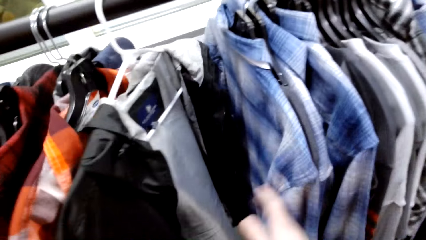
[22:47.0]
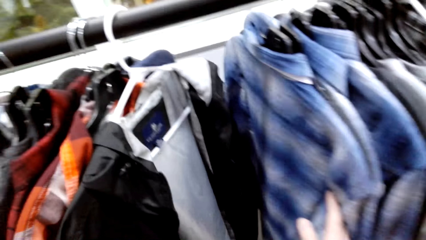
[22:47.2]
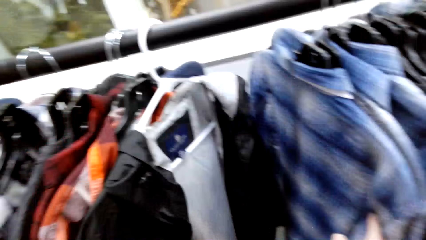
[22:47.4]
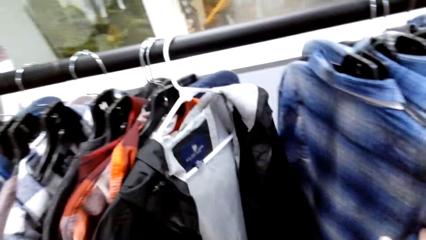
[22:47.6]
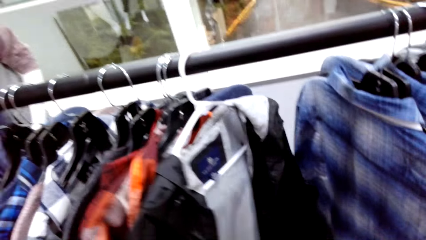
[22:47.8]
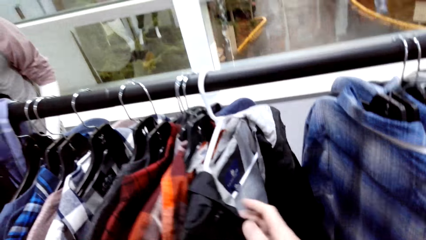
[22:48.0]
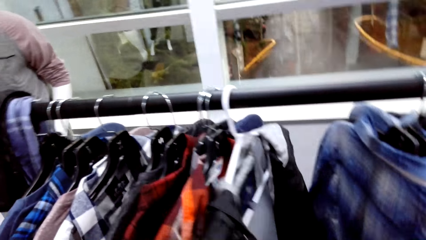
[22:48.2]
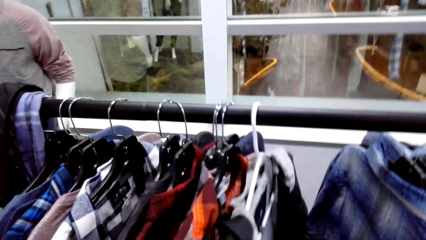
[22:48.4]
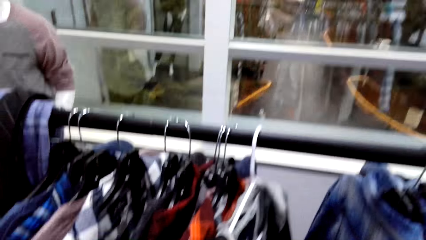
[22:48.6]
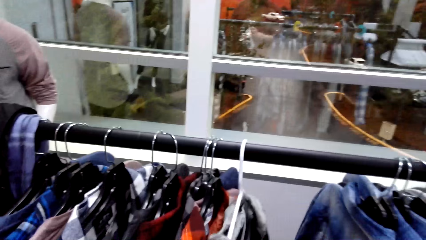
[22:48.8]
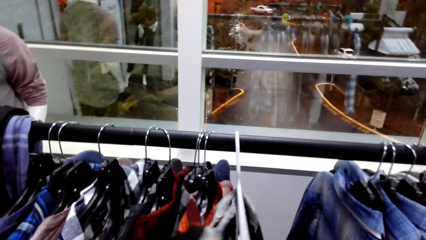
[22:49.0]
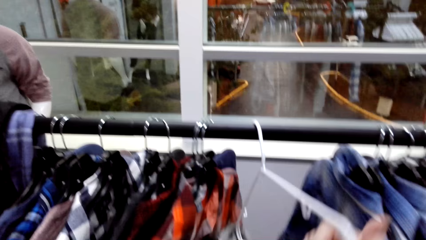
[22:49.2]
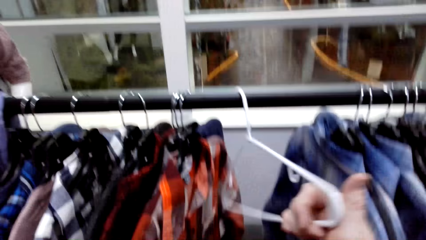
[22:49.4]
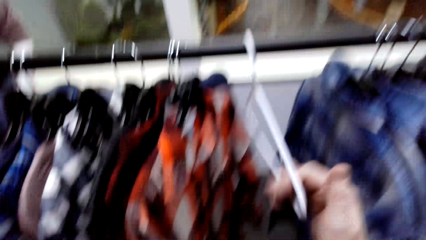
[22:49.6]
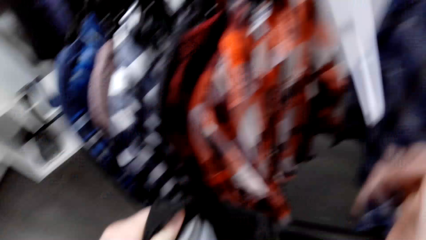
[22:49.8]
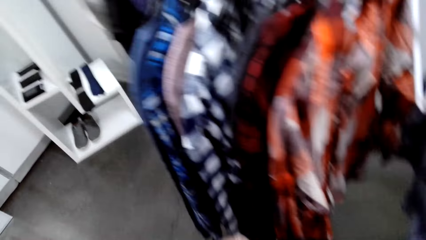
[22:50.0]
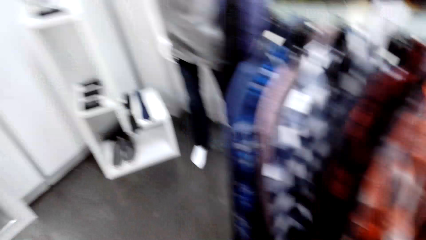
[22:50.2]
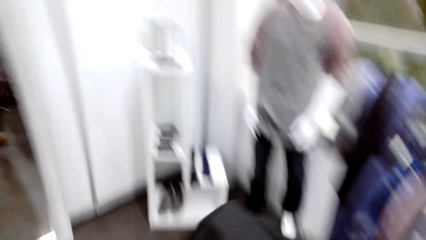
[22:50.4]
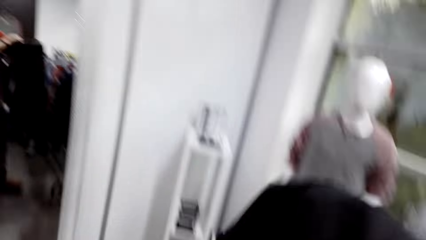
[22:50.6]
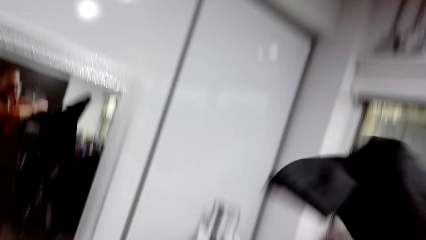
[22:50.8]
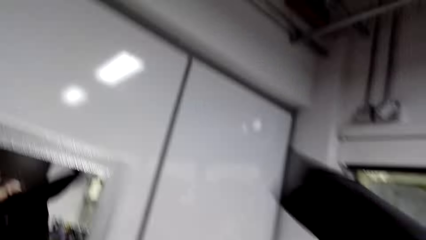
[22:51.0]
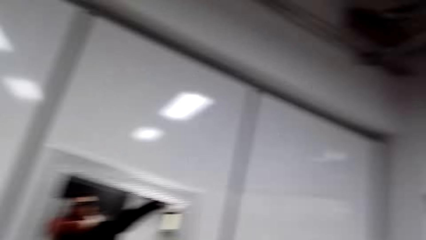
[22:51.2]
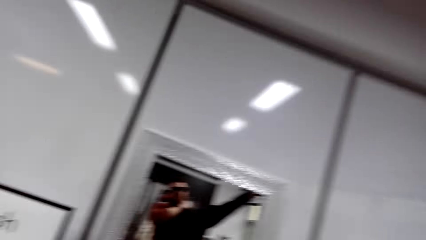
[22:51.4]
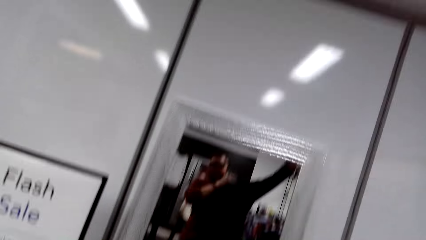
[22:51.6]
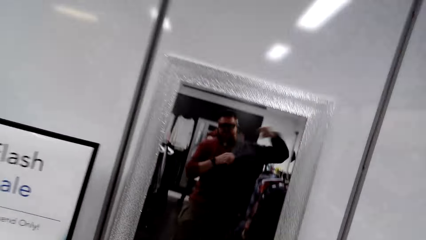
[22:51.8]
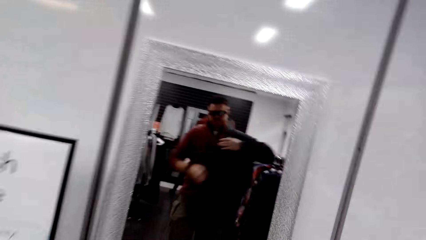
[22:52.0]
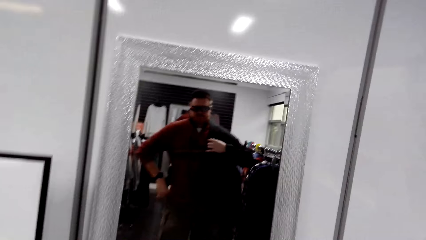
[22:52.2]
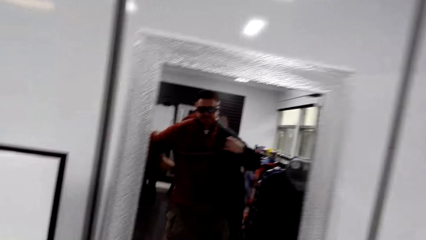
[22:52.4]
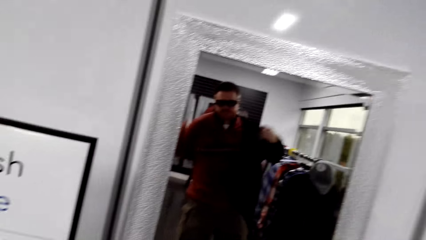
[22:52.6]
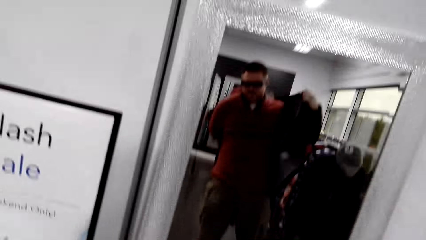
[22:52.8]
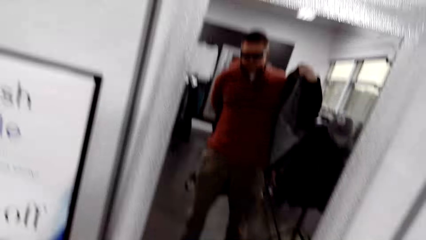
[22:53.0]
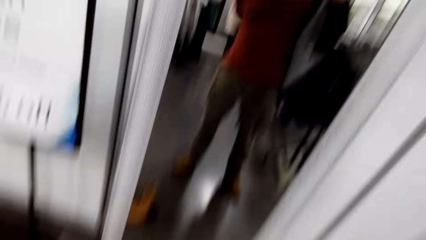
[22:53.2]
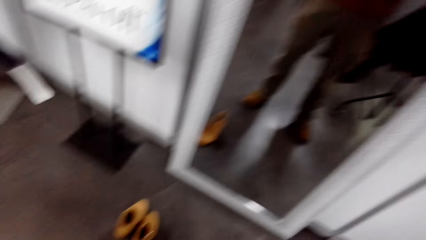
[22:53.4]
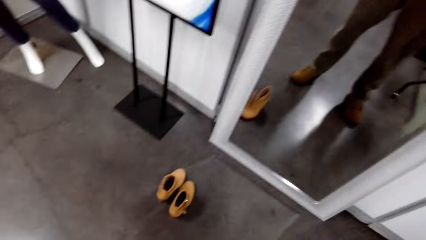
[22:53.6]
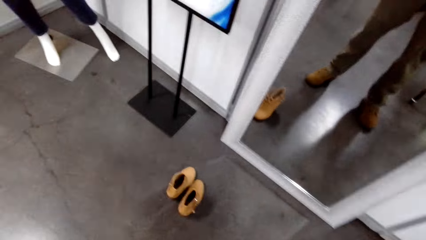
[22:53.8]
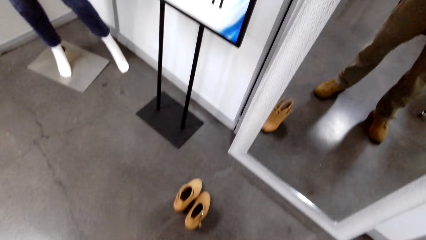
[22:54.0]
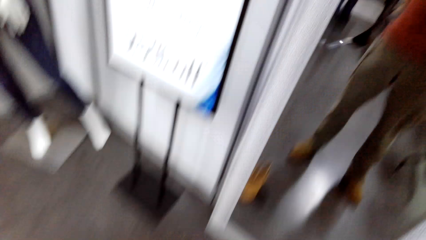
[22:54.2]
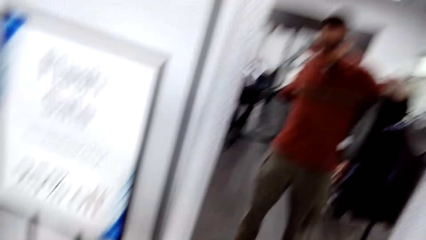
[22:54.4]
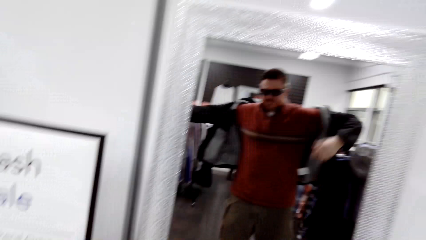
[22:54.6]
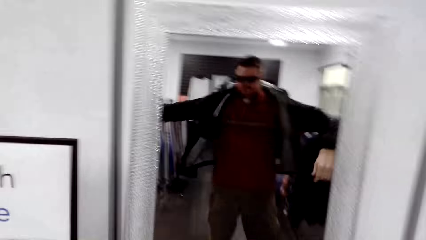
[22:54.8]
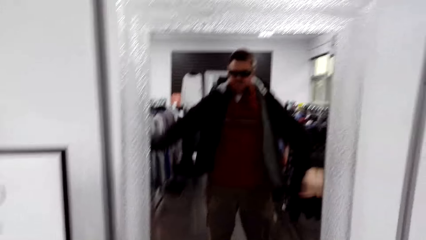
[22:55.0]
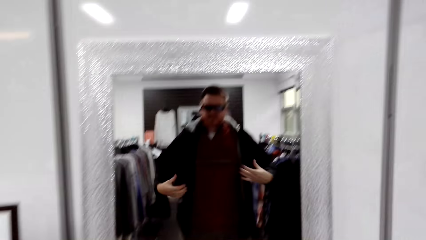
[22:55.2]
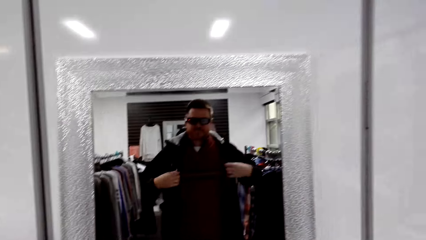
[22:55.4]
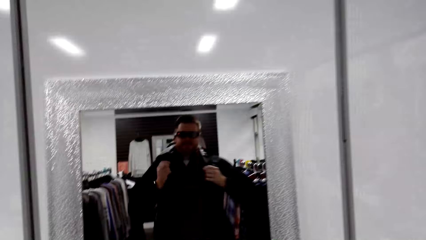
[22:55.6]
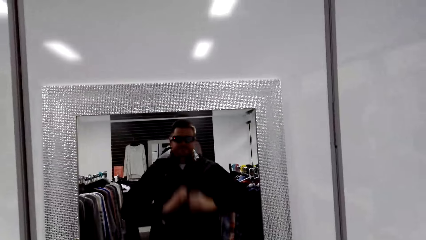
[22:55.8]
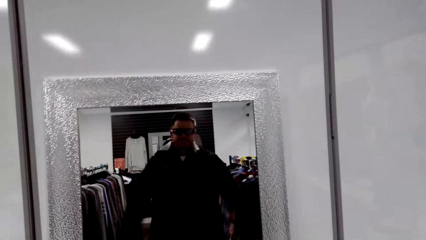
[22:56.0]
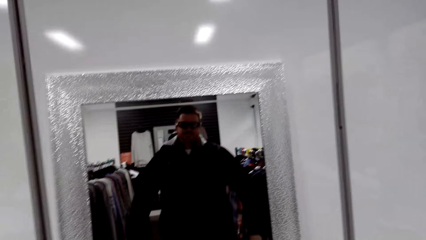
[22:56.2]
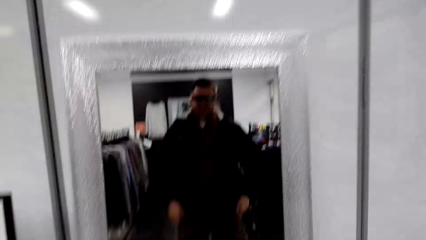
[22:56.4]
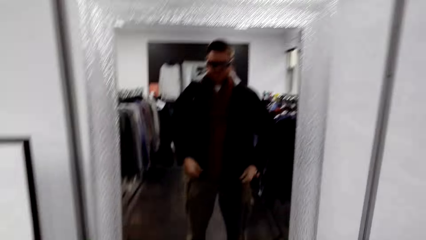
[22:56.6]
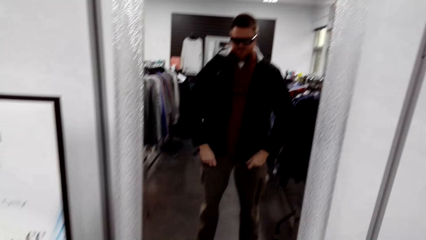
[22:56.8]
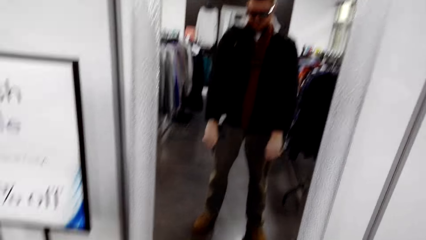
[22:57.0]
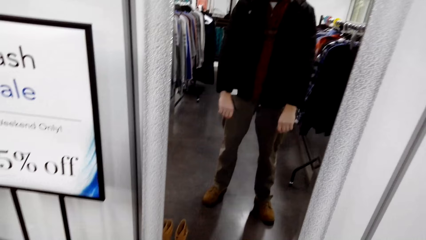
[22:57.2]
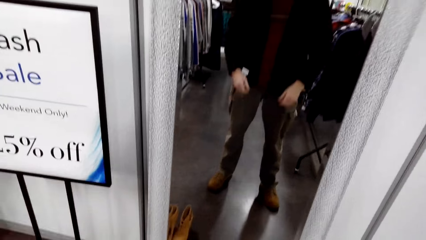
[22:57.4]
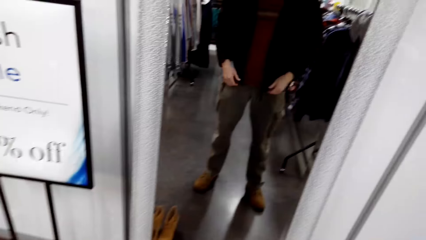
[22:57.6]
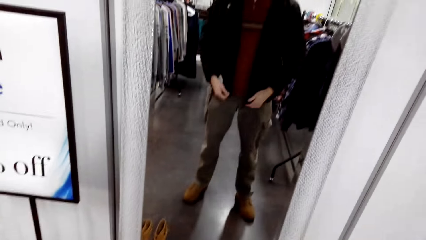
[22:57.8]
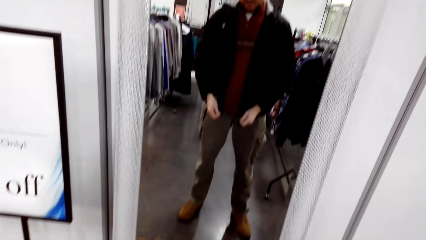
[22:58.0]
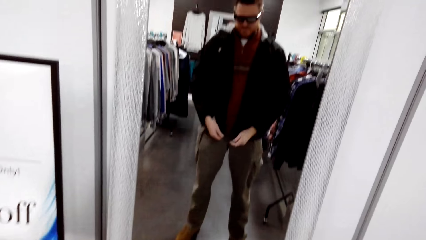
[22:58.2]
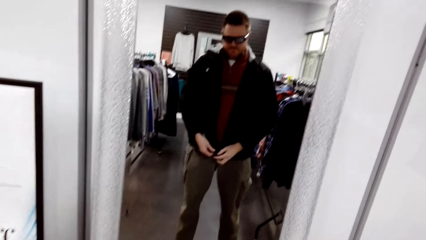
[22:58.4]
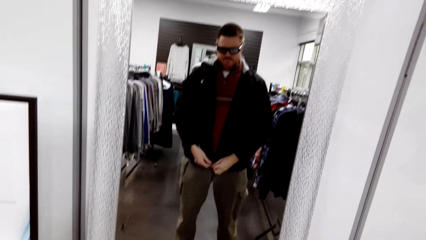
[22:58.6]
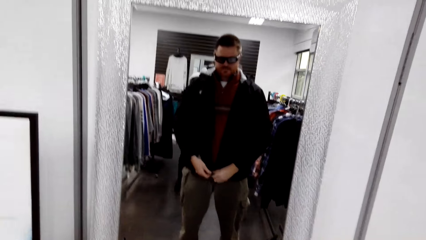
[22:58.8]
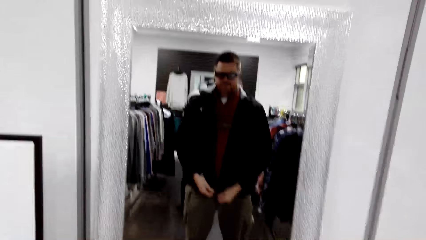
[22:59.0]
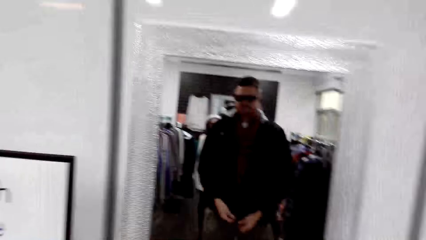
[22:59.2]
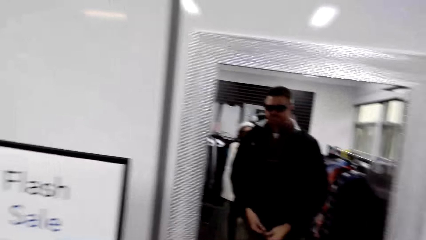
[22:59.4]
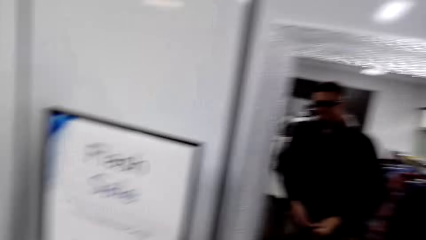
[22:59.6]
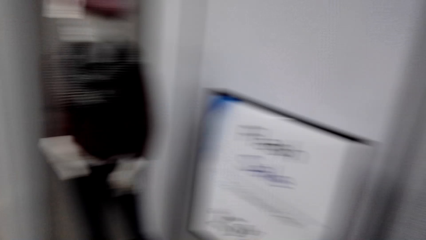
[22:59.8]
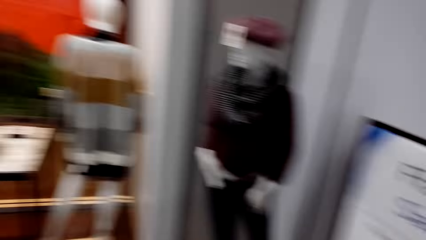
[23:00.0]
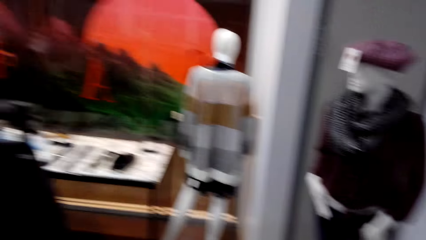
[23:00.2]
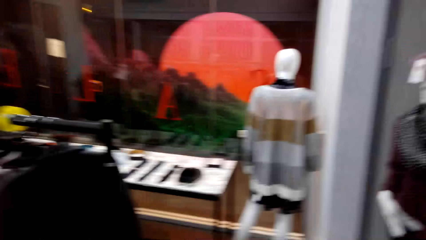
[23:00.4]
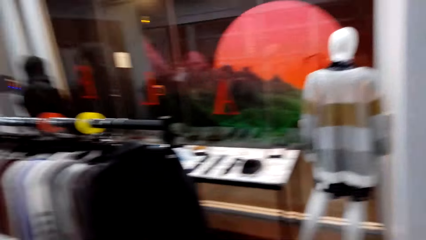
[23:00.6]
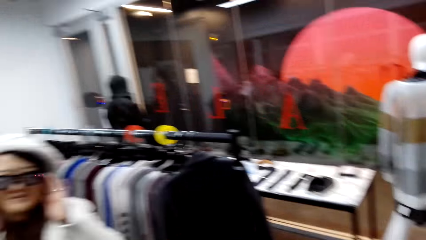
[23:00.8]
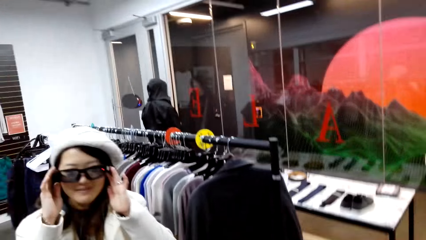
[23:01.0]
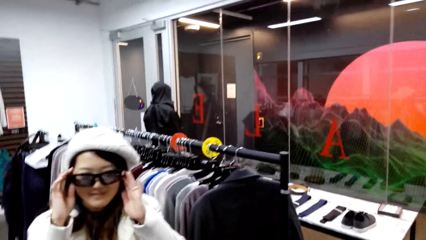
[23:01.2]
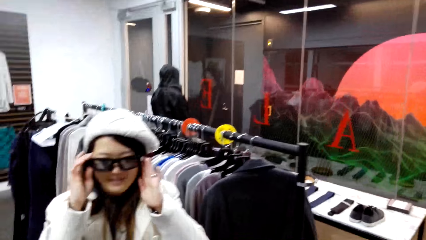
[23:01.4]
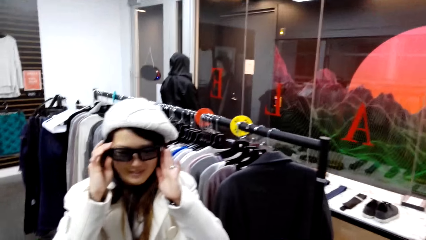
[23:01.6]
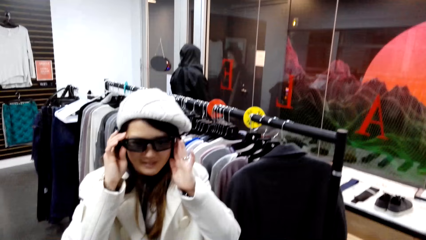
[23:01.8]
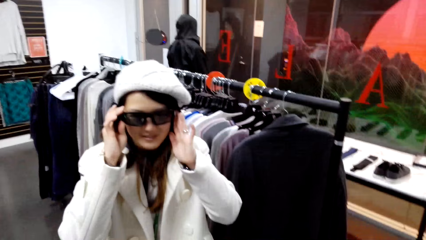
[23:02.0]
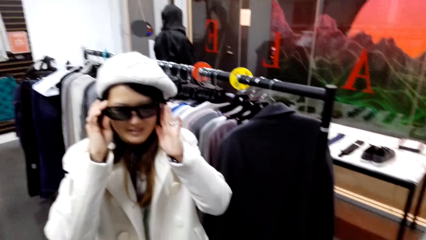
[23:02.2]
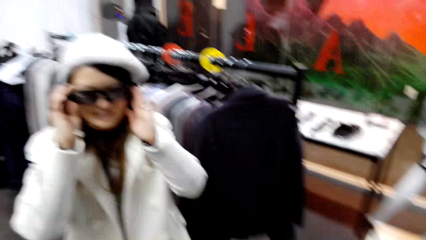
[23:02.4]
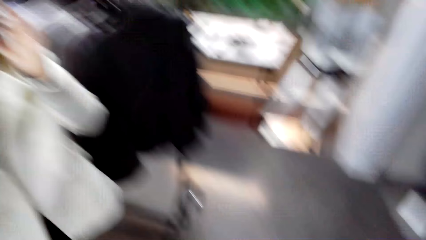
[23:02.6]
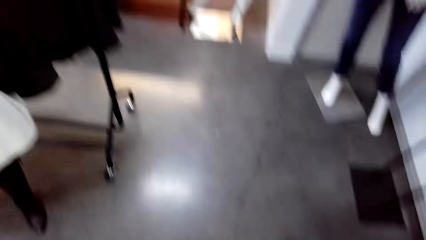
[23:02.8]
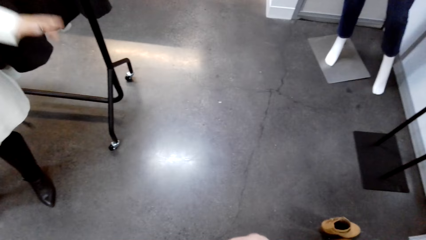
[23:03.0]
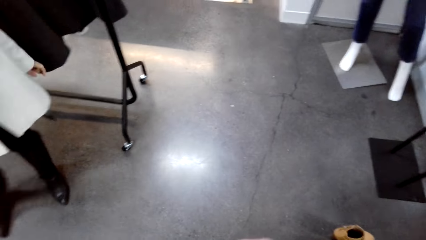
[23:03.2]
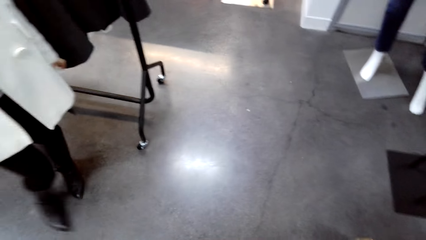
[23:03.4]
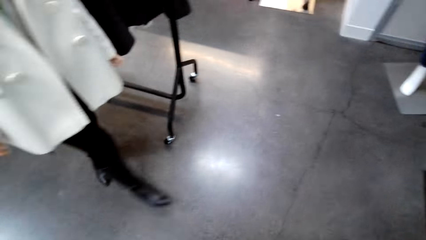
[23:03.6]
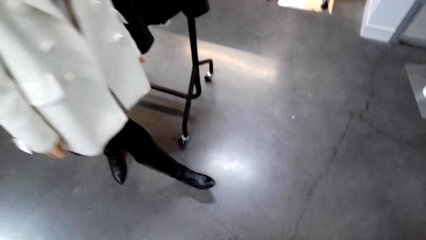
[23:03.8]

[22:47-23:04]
The camera wearer removes the jacket from the hanger. He wears the jacket in front of the mirror. He looks at himself in the mirror. He zips the jacket. He touches the camera. A woman adjusts her spectacles.
